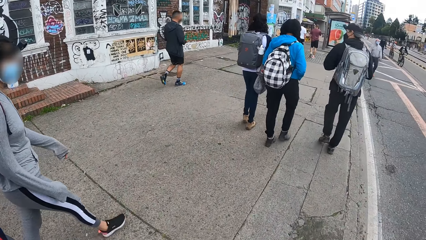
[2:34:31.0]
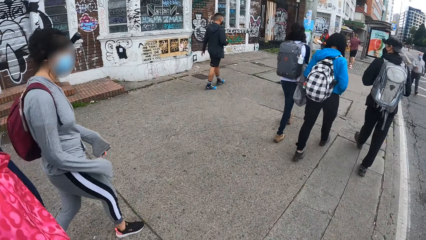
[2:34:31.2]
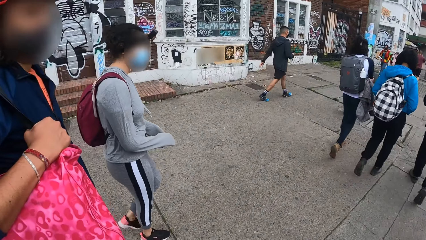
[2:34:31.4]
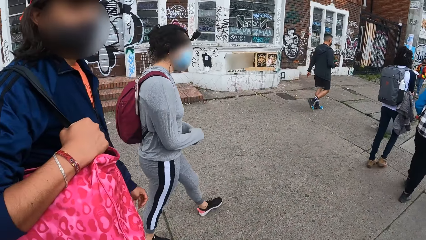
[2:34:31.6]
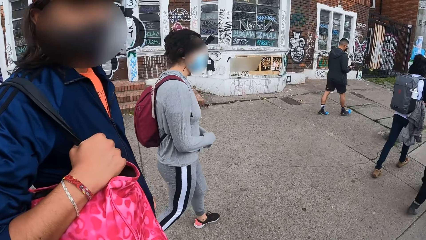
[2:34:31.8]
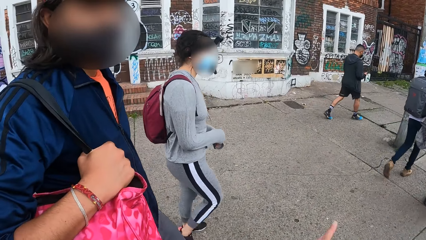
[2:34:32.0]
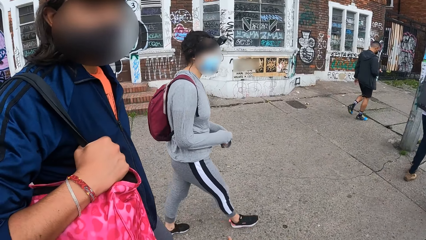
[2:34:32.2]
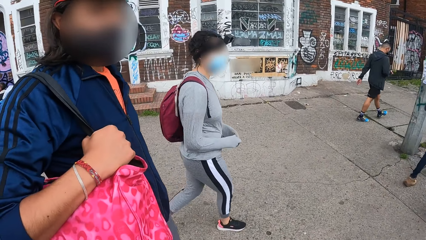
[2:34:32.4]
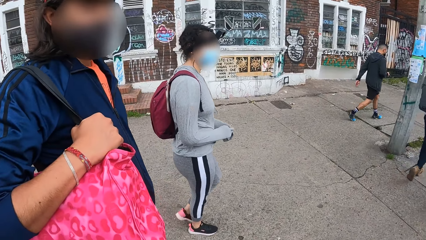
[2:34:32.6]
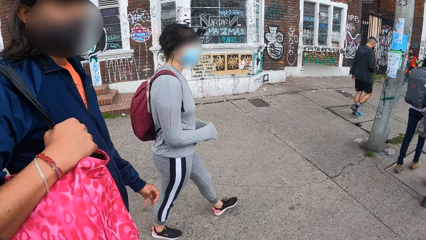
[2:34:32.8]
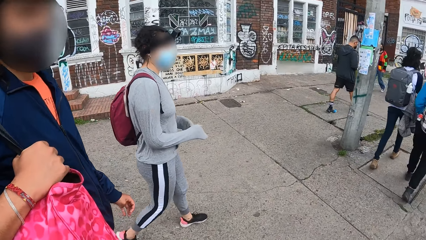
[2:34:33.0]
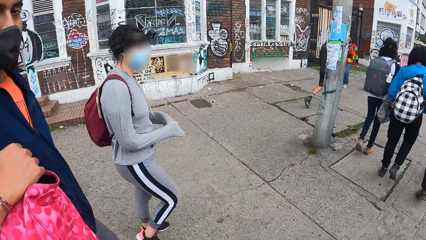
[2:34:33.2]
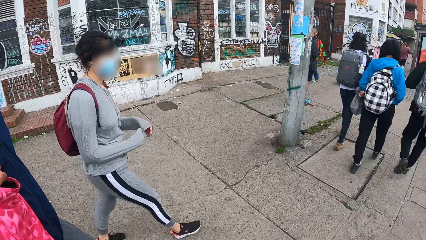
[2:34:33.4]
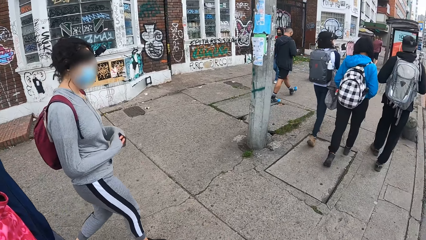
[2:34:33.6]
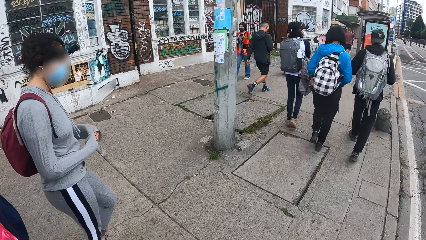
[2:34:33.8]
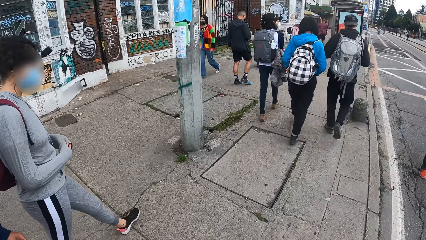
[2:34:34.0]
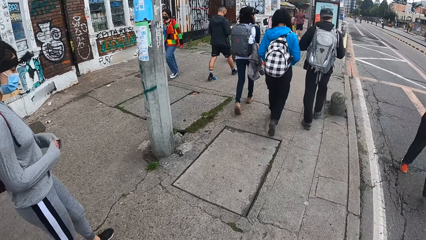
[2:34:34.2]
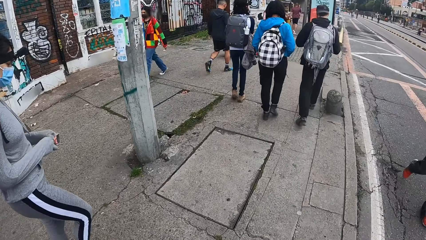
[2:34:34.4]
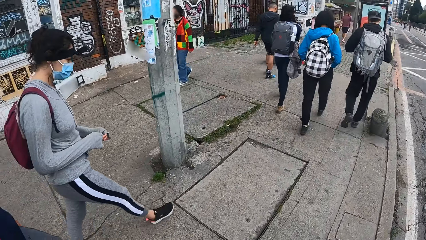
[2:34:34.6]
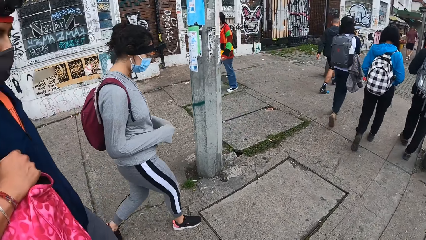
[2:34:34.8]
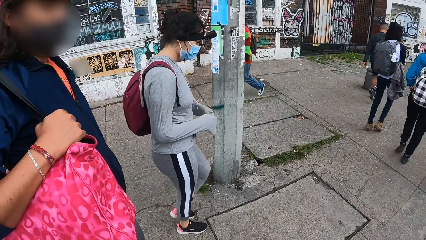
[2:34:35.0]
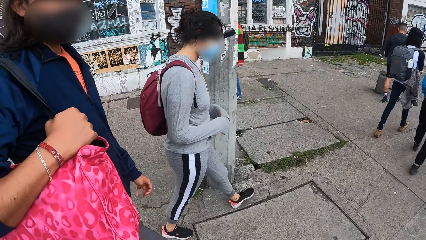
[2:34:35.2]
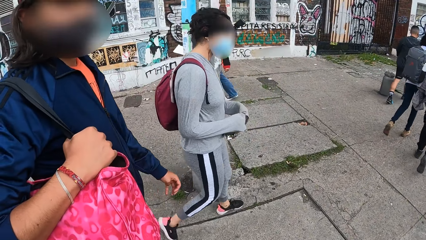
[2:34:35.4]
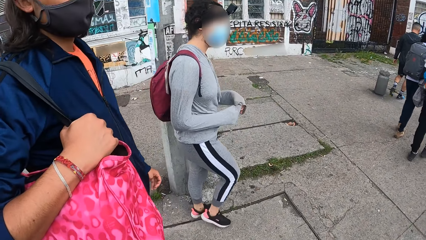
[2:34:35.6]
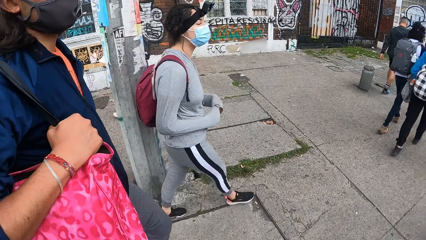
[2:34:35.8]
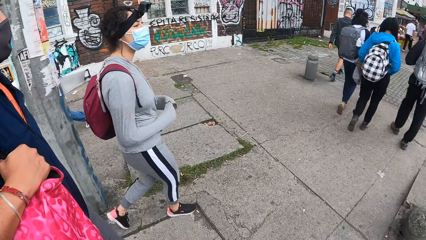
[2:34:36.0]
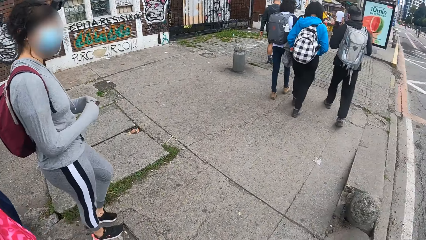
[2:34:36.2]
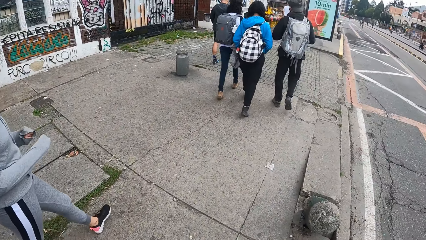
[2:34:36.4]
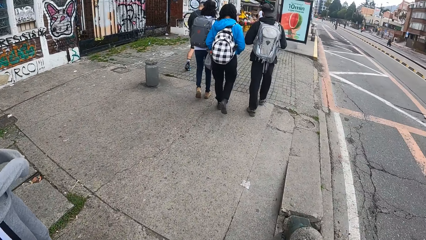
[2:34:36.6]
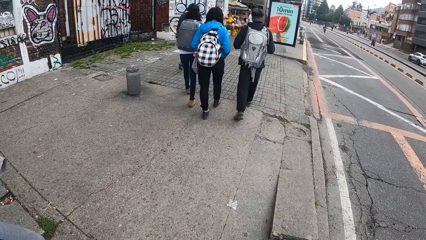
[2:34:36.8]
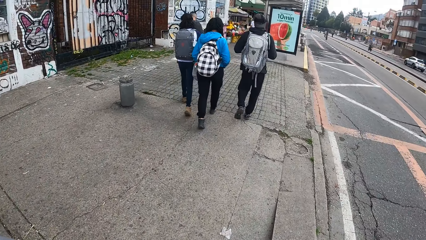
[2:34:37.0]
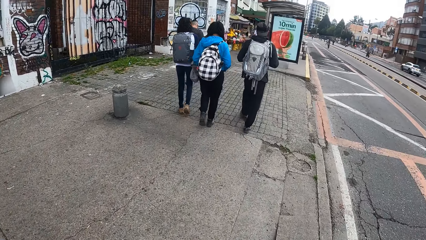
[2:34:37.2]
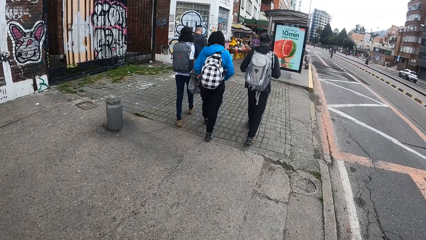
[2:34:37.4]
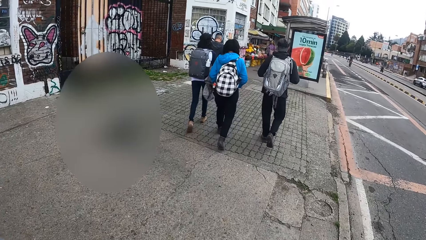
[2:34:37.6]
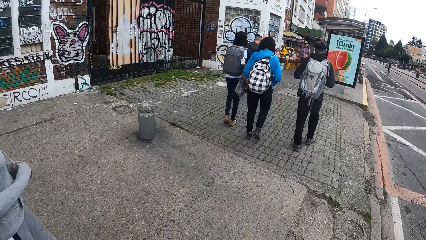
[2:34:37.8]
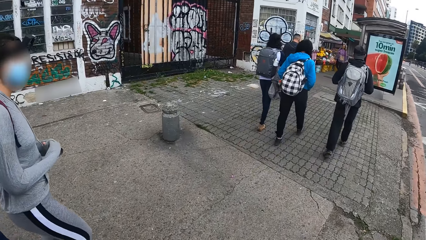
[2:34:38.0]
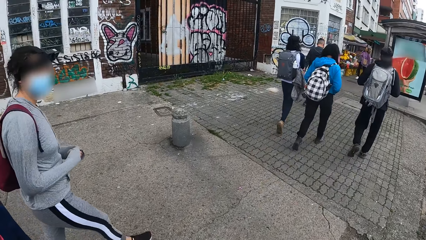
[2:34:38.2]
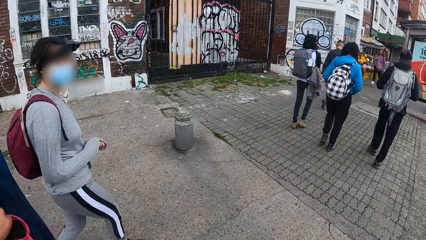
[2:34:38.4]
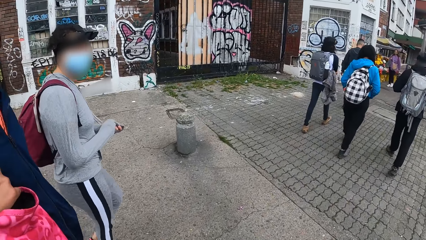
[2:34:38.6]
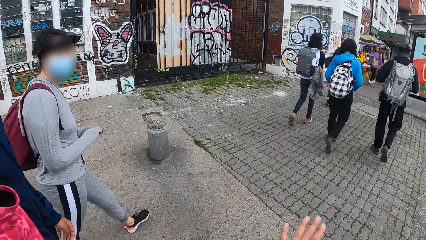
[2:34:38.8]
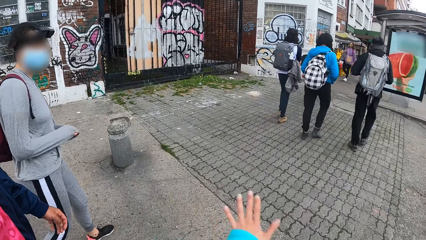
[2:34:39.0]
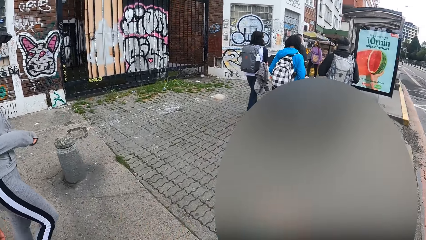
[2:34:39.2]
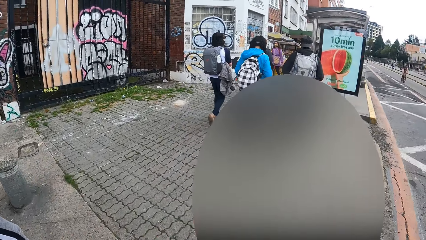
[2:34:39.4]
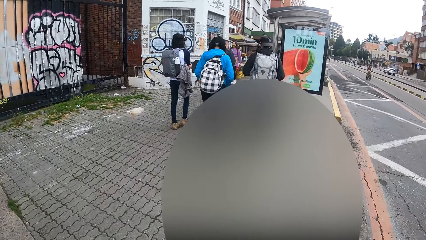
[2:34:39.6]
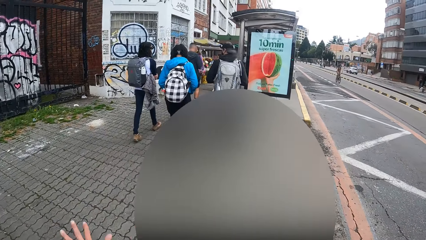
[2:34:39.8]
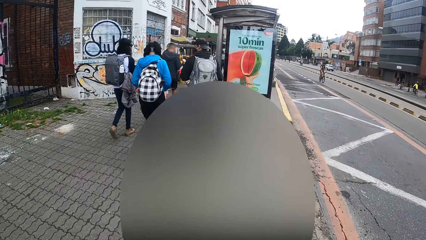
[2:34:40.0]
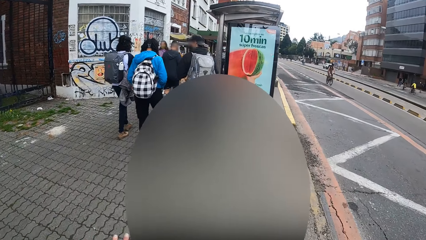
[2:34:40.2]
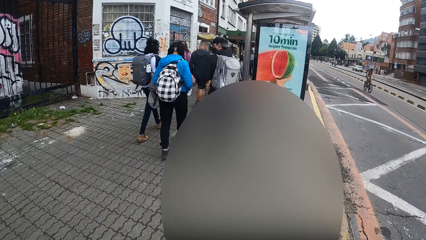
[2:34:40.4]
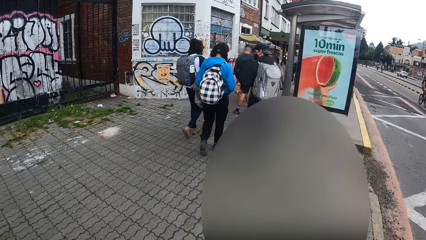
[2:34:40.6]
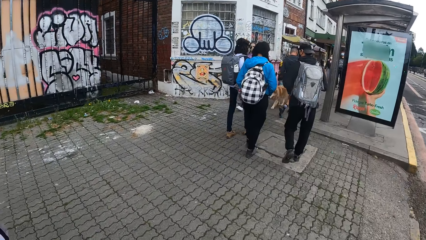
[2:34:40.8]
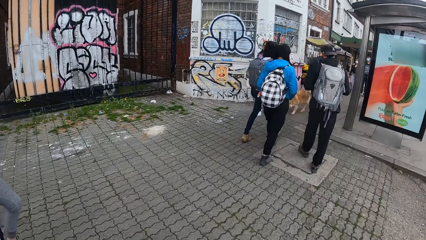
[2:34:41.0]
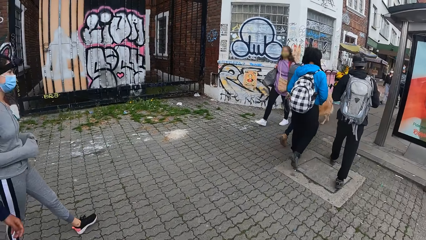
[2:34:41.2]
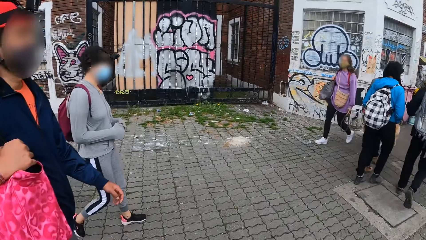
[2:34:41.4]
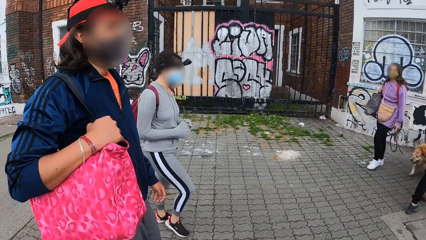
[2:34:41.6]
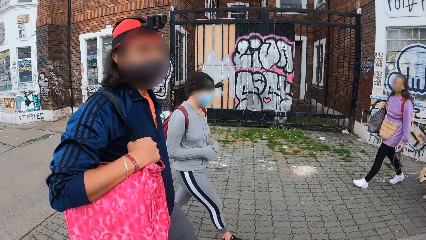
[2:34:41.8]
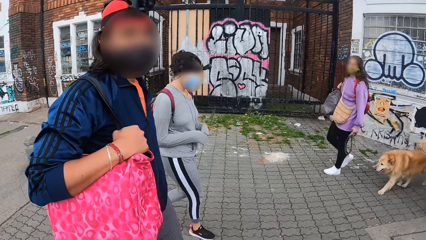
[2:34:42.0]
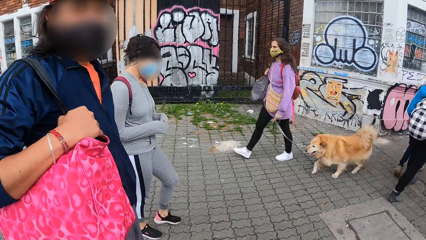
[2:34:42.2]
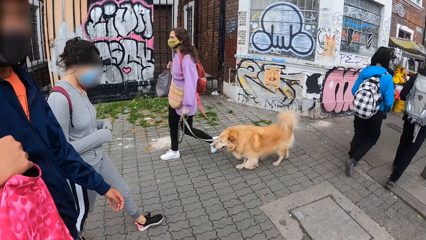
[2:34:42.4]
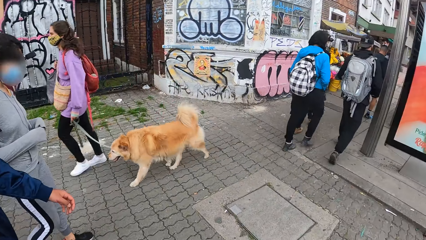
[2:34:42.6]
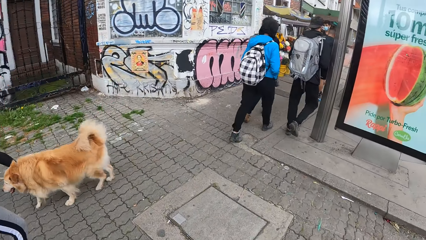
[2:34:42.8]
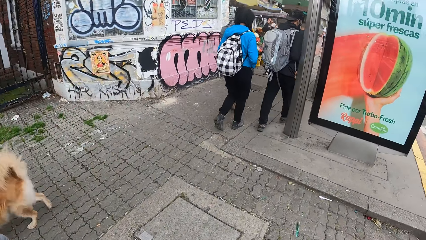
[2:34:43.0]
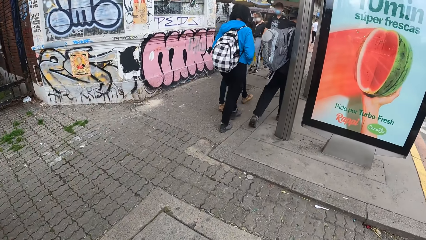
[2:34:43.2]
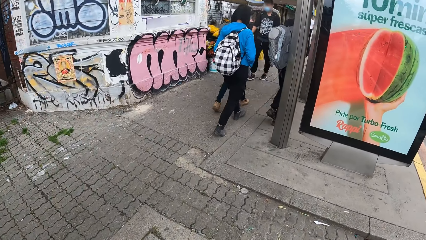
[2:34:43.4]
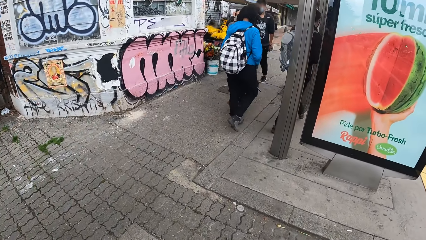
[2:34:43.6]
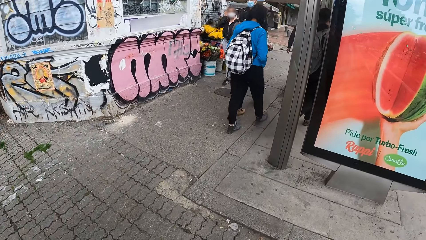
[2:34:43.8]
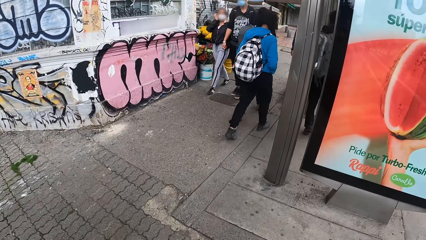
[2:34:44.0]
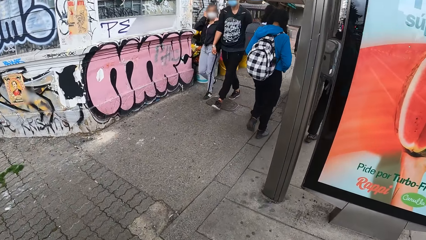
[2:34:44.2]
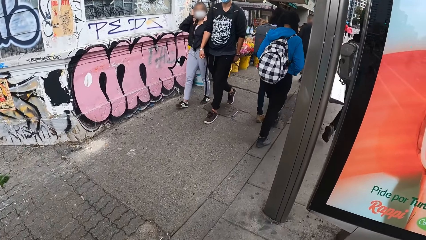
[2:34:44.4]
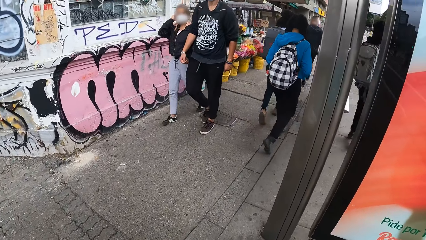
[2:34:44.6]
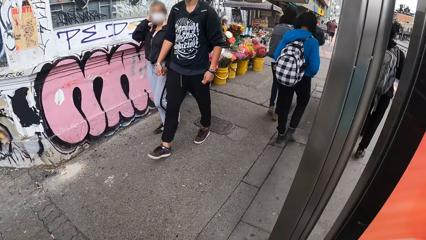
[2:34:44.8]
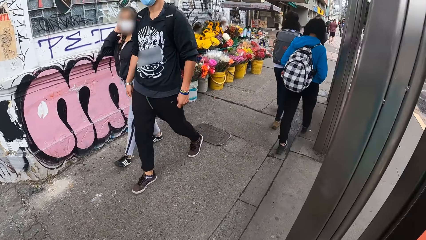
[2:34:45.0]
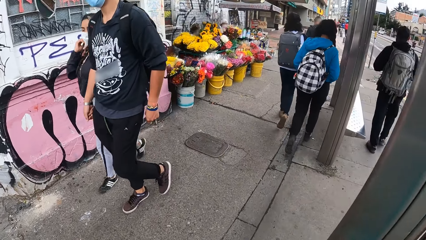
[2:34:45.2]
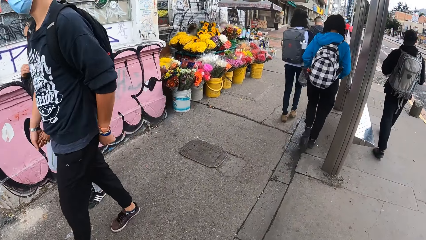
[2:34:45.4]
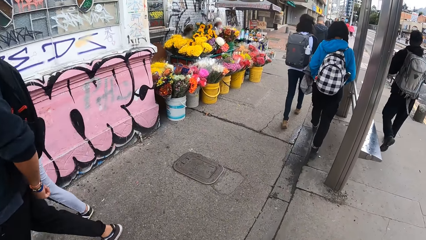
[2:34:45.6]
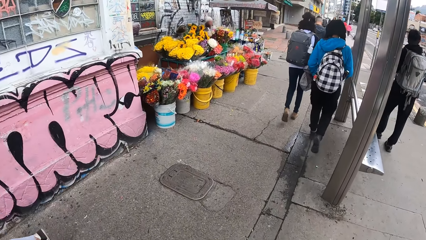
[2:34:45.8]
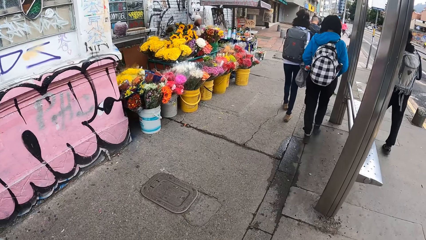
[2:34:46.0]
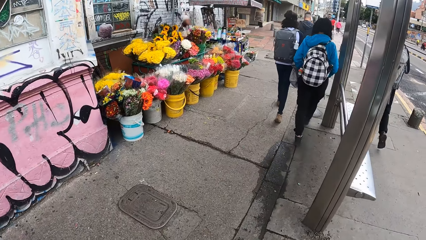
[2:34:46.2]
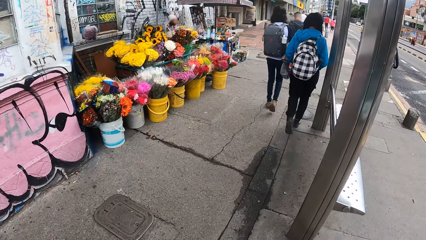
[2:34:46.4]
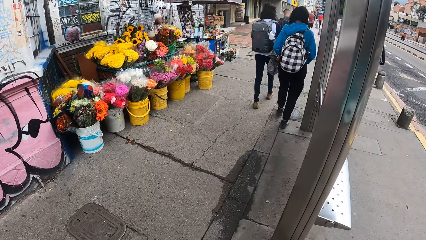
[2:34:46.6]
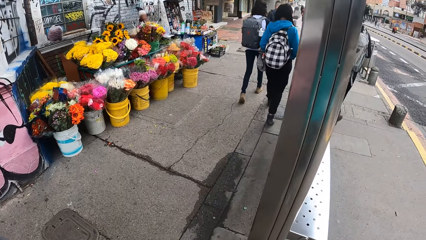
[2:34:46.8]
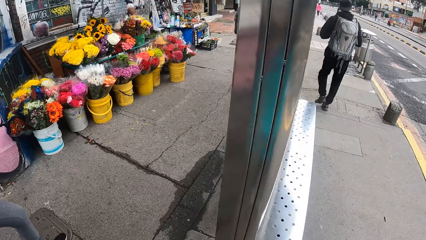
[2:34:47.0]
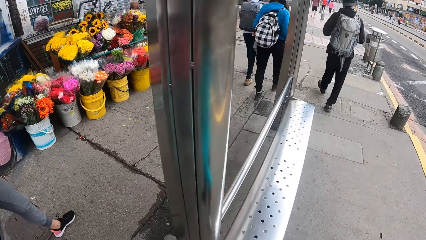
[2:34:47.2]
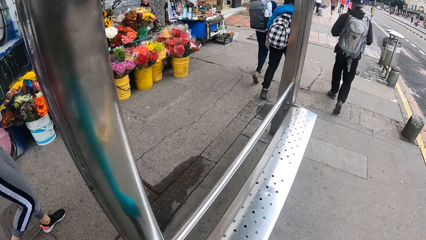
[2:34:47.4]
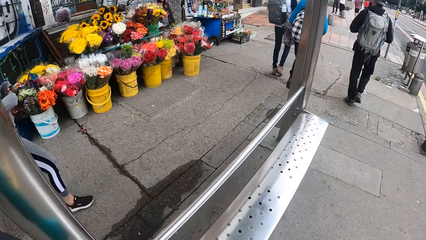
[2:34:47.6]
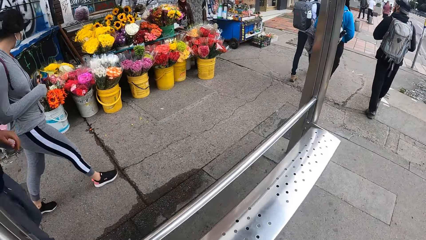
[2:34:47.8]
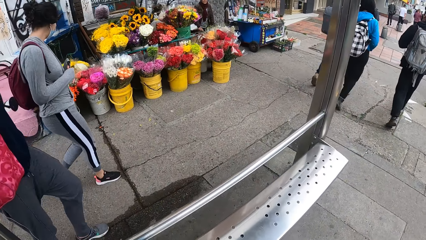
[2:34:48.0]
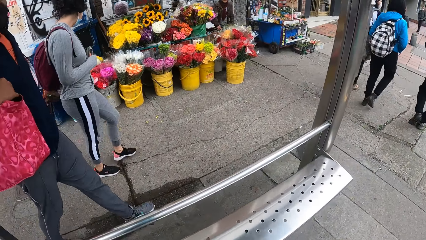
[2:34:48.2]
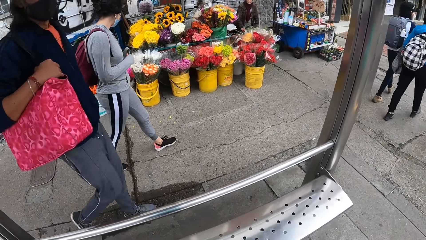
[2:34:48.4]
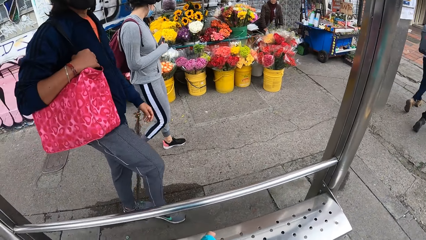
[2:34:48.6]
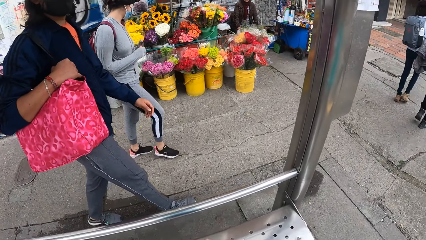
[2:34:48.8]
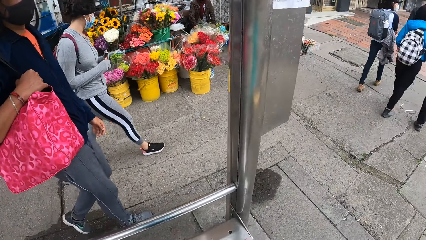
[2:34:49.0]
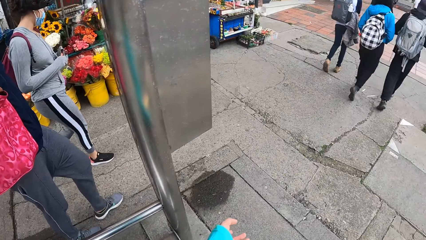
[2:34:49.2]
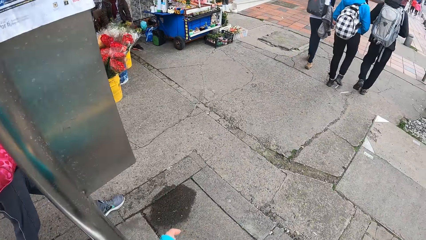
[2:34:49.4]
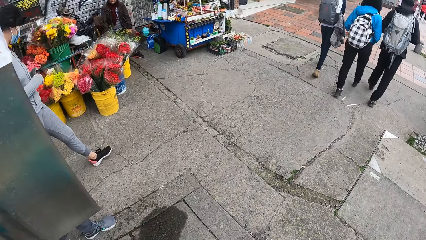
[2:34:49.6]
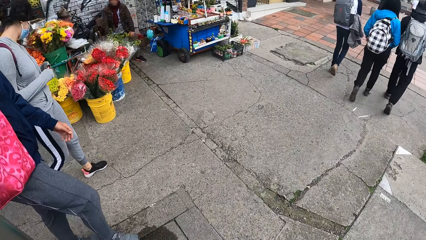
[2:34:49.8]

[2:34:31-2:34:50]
The camera wearer stares at a lady. They walk on the sidewalk. They interact with the lady. The lady walks past the camera wearer. A dog walks past the camera wearer. The camera wearer walks on the sidewalk.
